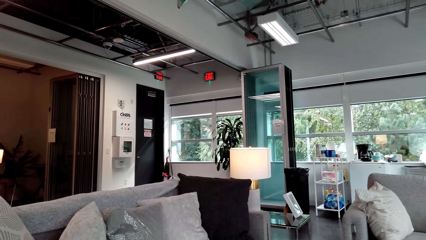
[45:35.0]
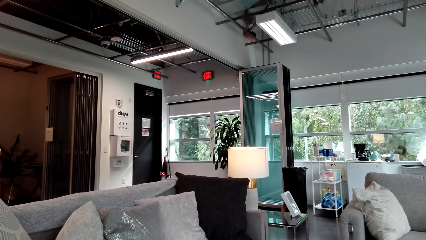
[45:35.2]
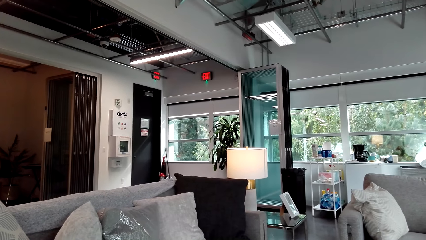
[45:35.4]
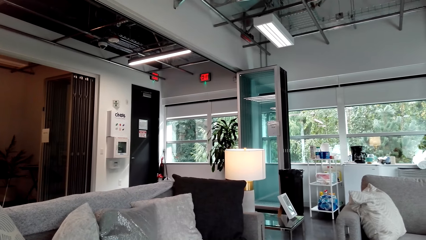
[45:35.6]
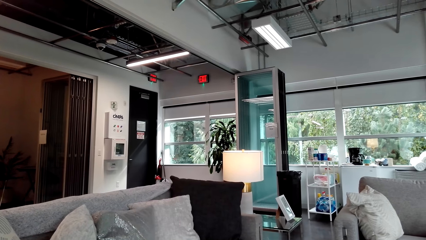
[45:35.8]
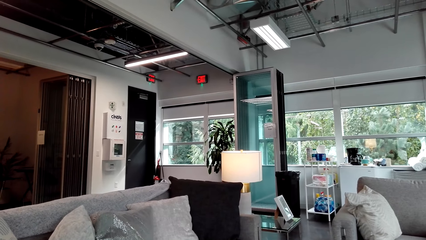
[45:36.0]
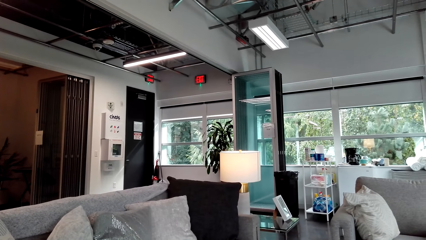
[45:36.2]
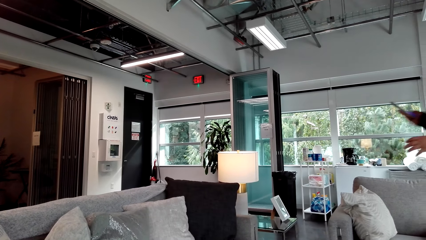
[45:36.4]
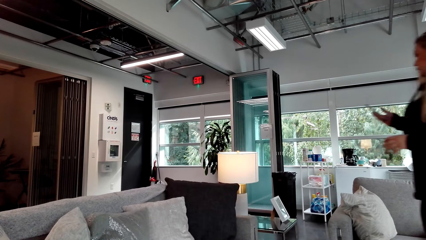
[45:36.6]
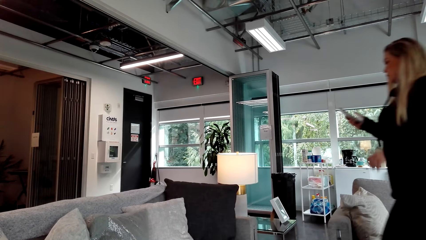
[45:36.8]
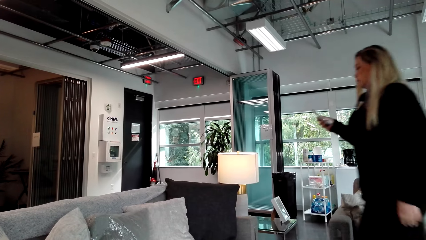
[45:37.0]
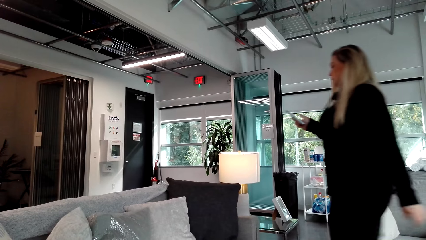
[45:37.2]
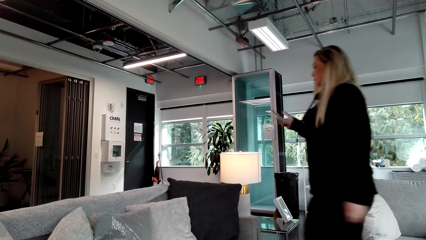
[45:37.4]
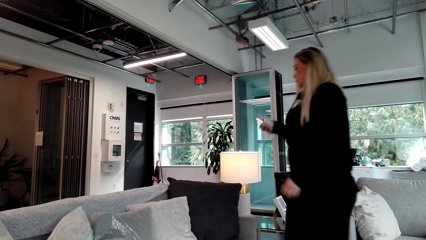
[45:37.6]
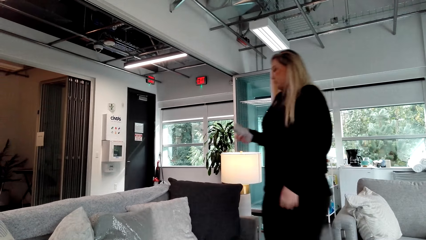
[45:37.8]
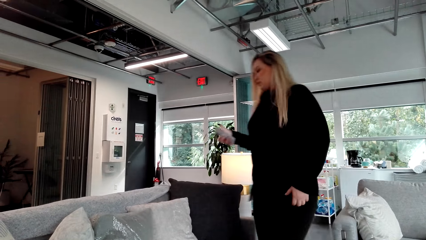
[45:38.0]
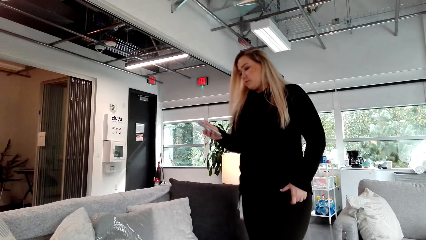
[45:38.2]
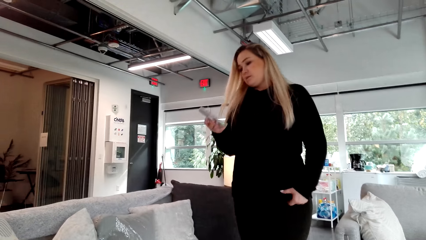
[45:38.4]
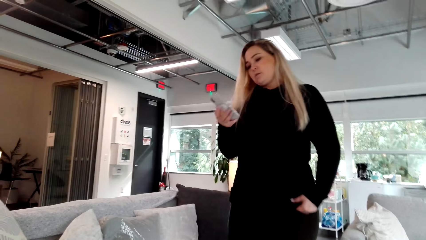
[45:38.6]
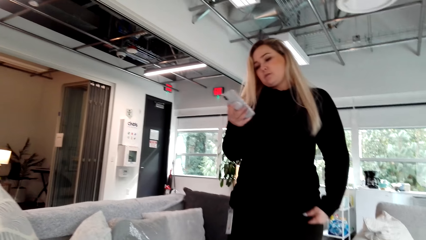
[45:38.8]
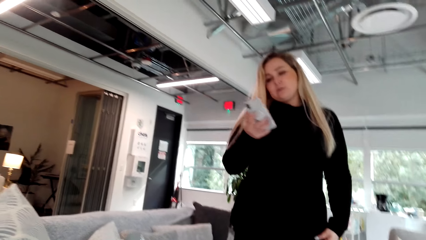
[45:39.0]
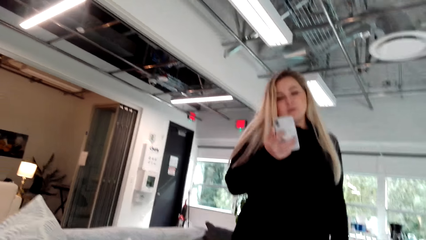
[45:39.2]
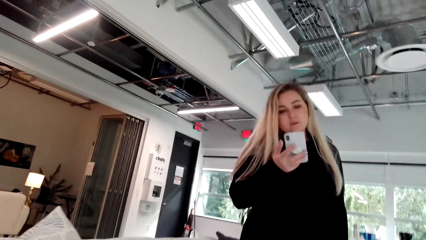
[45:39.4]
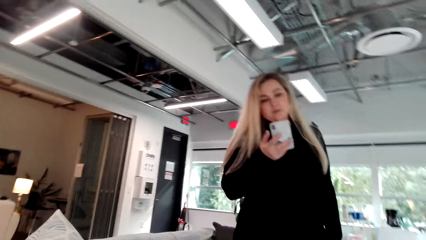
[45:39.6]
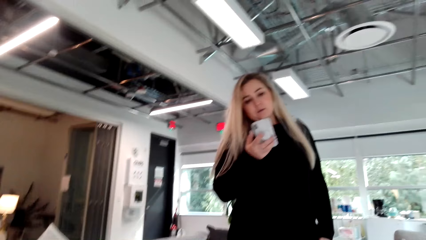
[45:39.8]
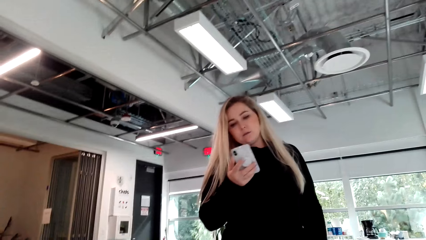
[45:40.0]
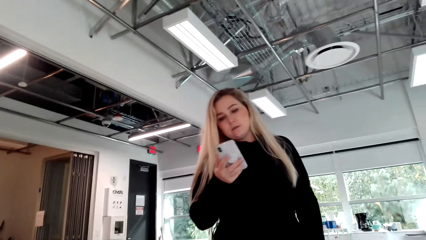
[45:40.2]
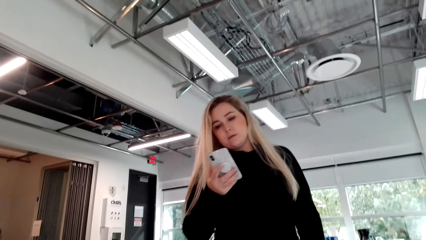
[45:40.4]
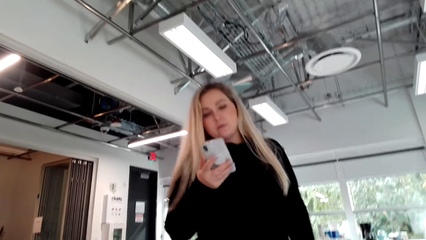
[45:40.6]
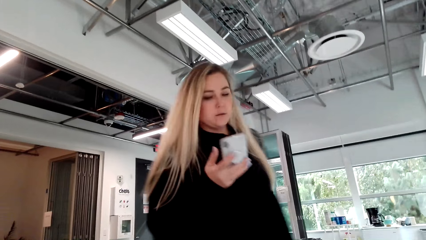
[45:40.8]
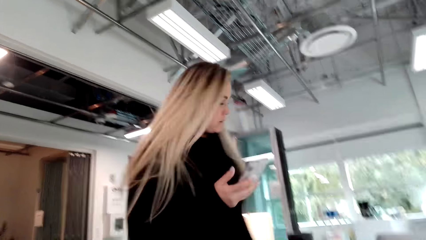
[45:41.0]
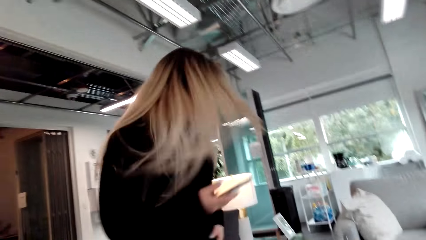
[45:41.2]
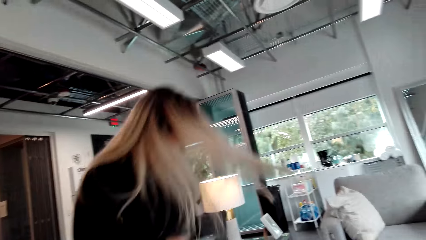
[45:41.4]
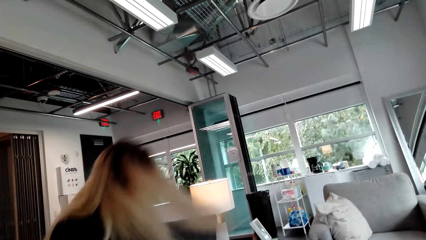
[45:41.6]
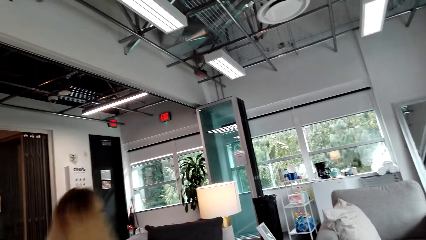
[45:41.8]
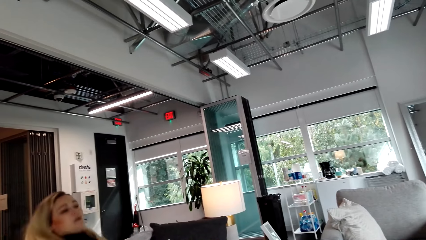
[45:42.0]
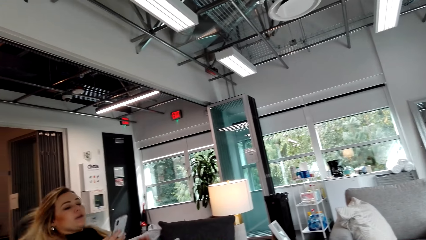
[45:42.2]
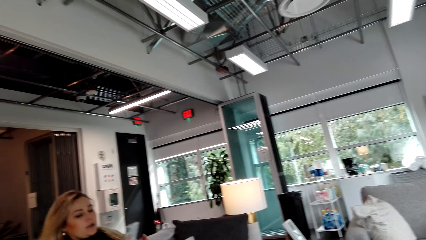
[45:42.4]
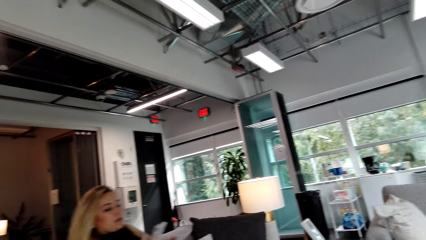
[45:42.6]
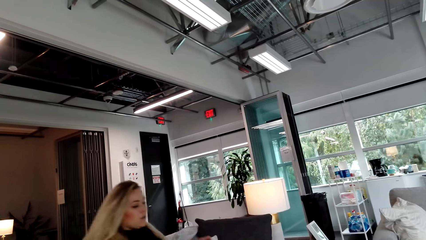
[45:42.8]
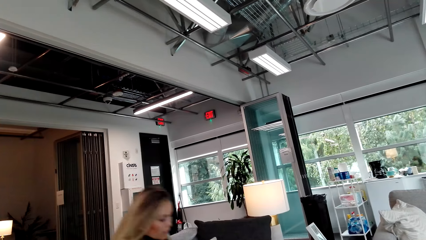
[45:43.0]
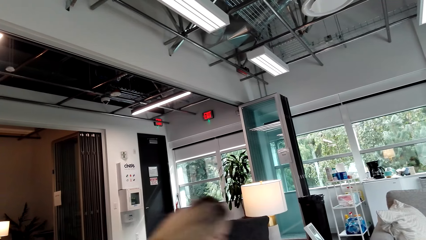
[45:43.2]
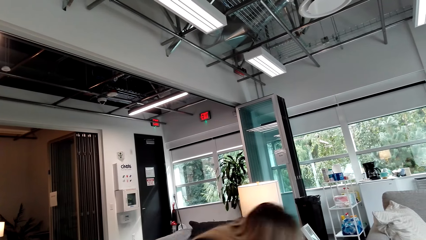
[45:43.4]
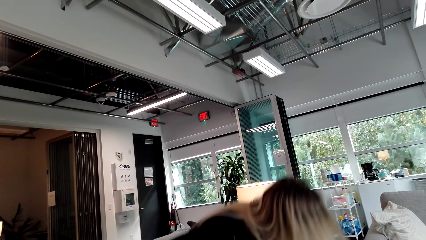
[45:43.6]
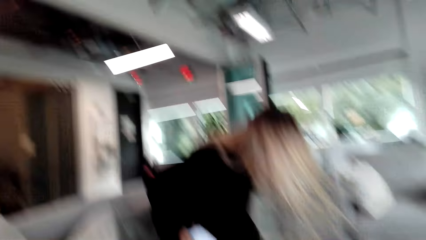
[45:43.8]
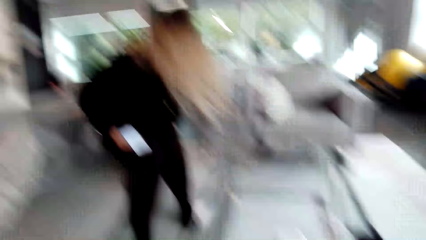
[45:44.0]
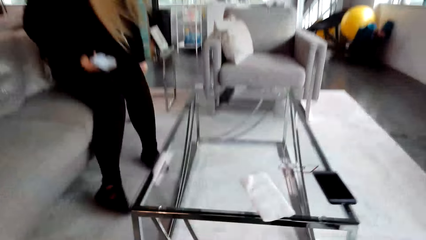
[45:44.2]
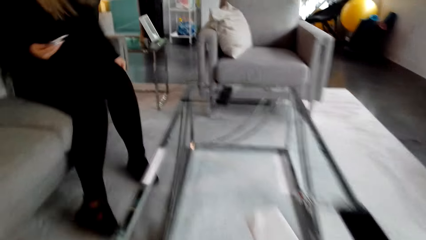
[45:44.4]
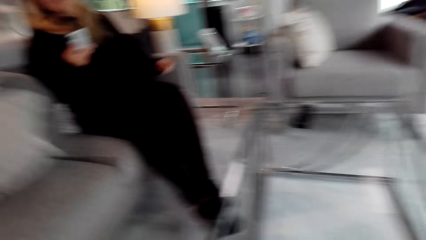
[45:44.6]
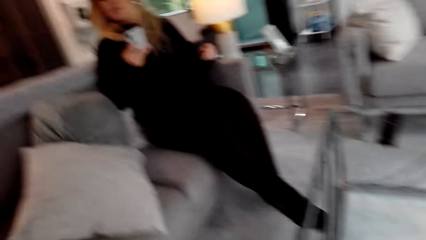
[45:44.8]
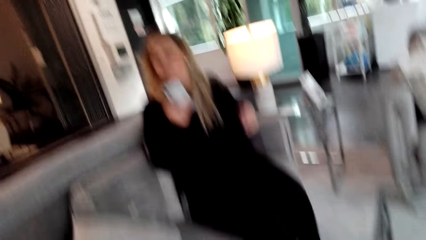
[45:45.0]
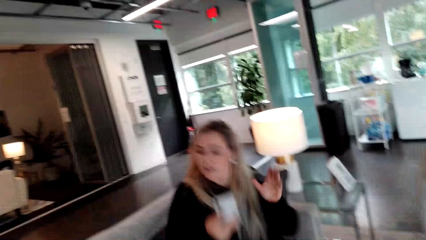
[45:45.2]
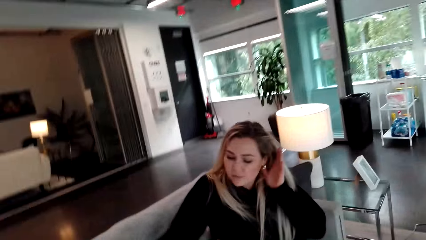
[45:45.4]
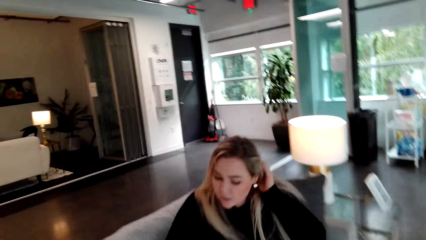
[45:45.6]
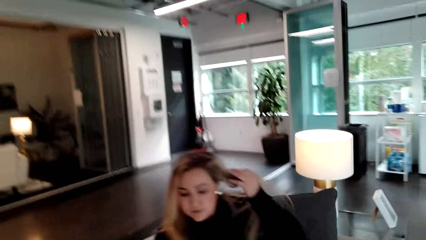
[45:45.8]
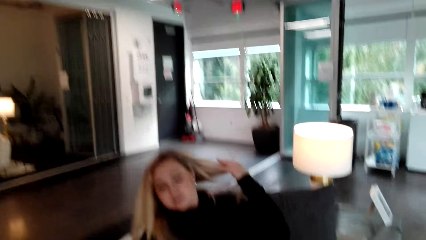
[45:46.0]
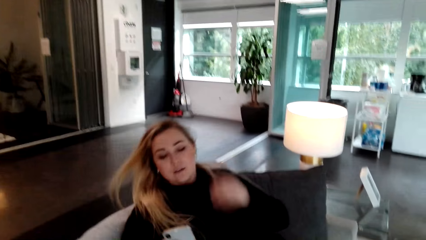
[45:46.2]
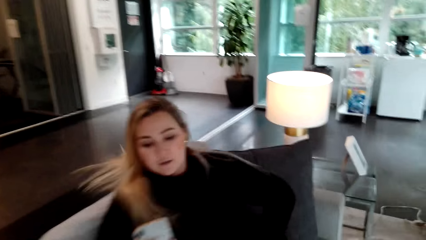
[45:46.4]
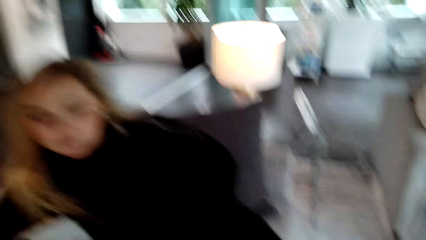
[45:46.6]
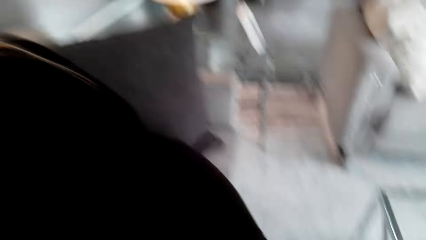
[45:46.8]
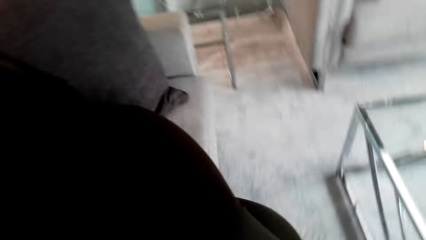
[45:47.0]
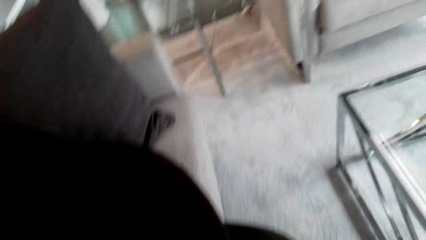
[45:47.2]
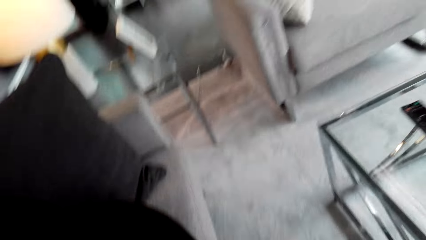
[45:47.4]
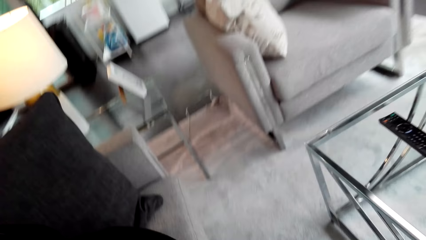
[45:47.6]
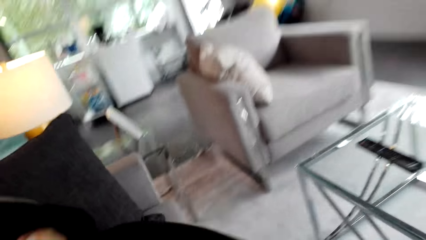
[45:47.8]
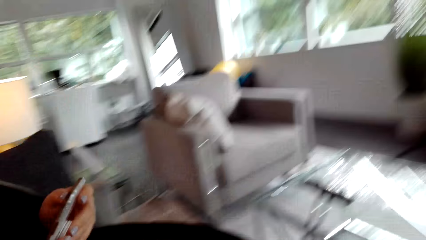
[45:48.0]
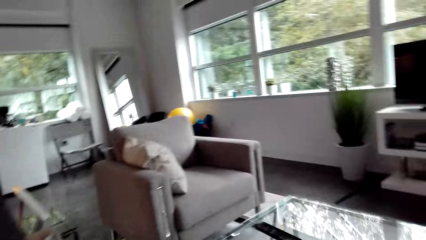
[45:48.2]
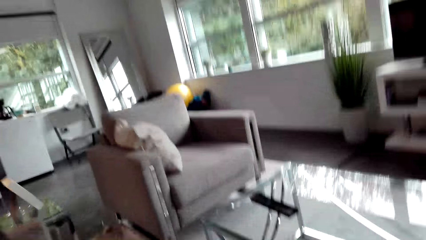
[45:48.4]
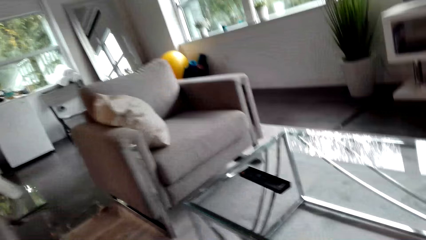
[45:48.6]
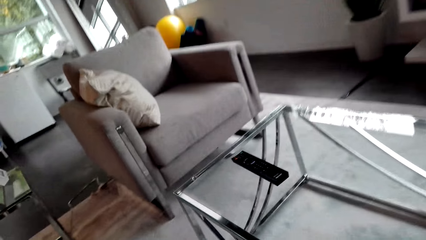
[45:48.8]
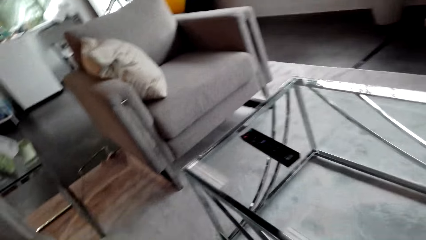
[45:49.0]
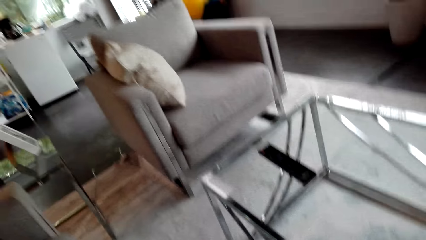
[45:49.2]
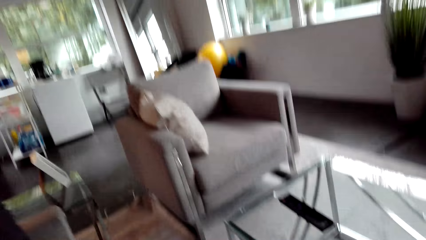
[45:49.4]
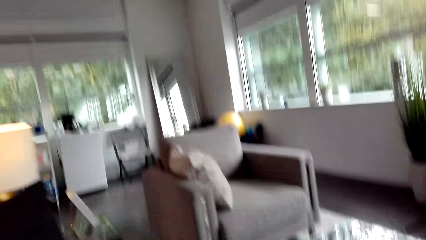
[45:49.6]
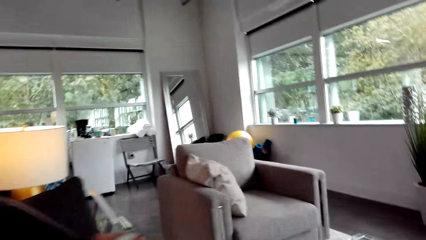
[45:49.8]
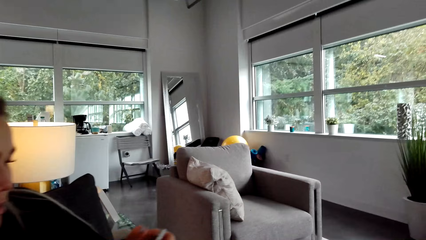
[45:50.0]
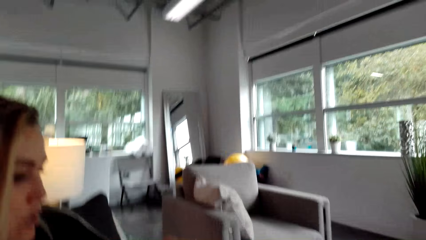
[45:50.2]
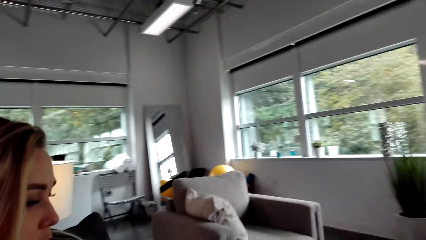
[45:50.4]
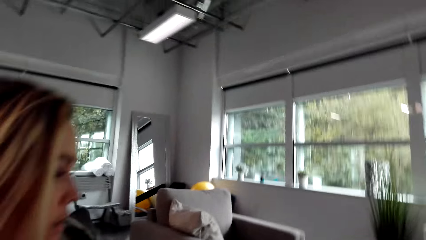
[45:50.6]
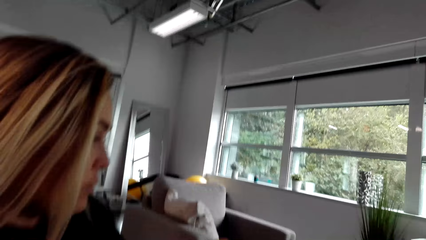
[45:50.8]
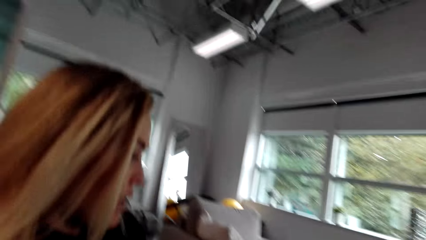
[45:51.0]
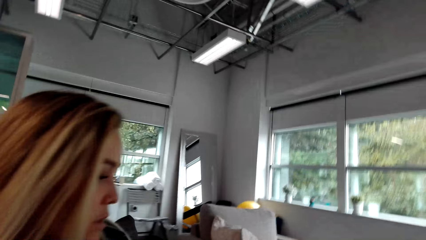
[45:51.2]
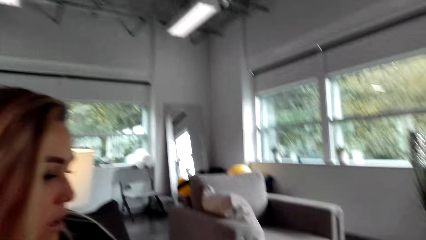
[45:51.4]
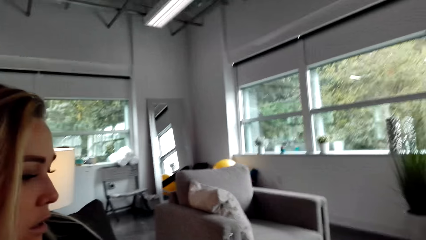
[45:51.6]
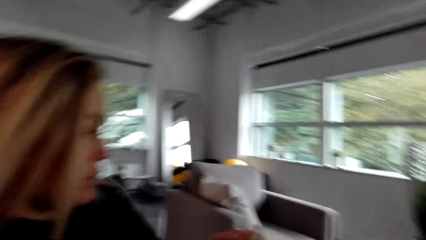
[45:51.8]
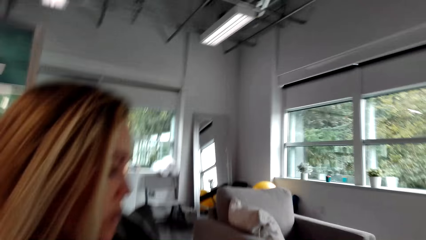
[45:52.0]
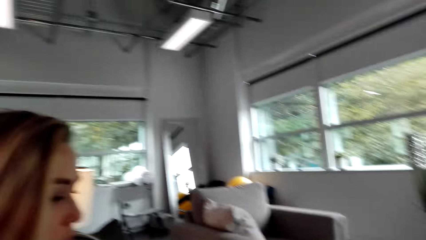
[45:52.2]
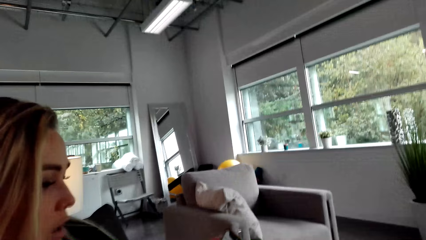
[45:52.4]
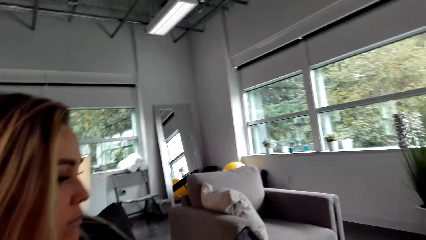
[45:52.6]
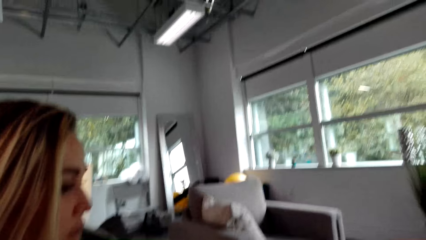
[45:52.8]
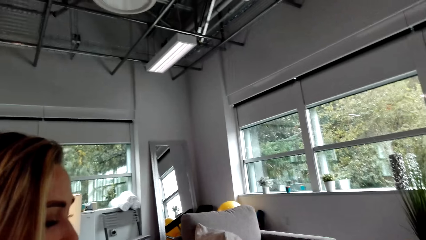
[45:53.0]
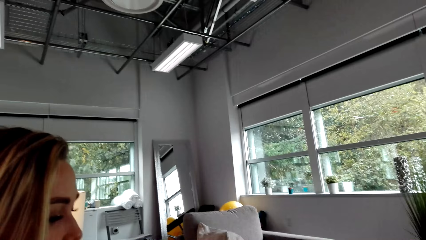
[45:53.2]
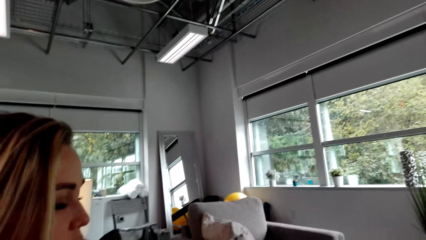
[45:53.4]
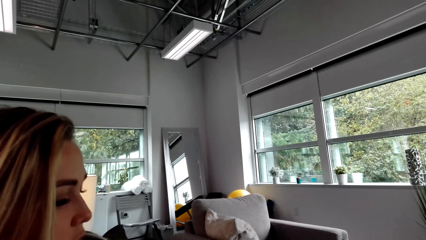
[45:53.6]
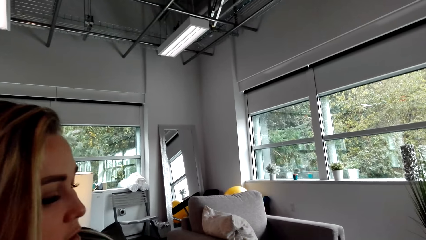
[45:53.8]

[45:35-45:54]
A woman walks around the office, walks to the seat and looks on her phone. The camera wearer looks around the office. The woman sits on a chair. The camera wearer looks around the office. The woman looks on her phone and moves on the chair. The camera wearer converses with the woman and stands up. The woman moves her hair. The camera wearer converses with the woman, sits on a chair and looks around the office. The woman holds the phone. The camera wearer converses with the woman.
